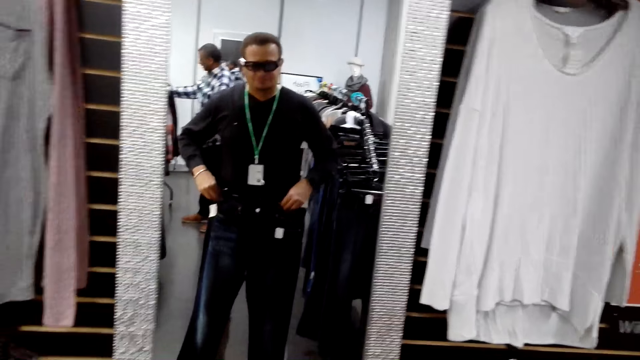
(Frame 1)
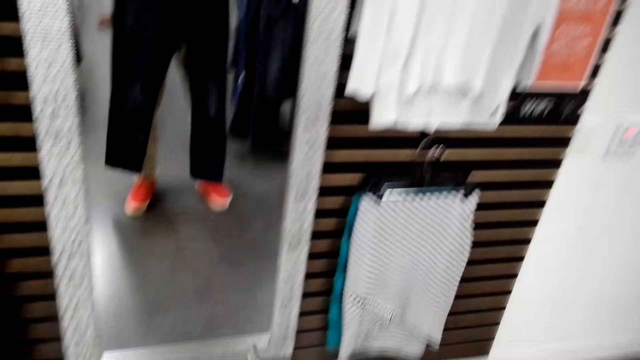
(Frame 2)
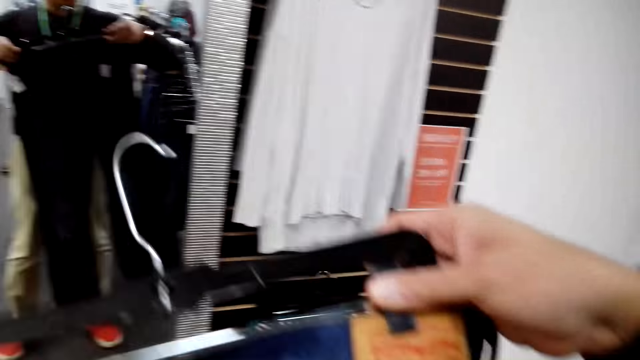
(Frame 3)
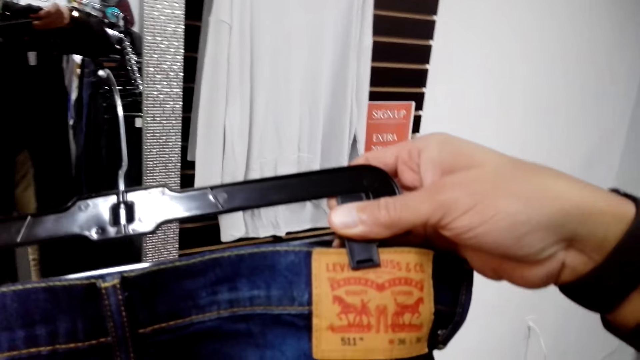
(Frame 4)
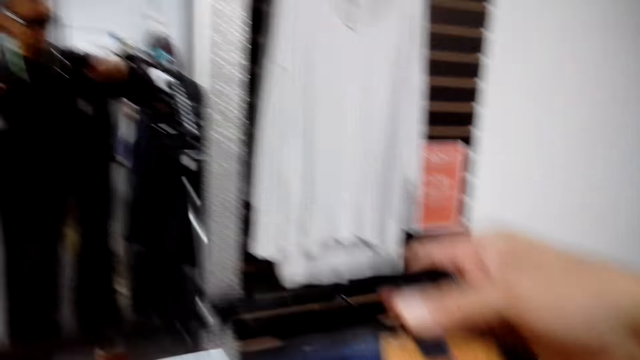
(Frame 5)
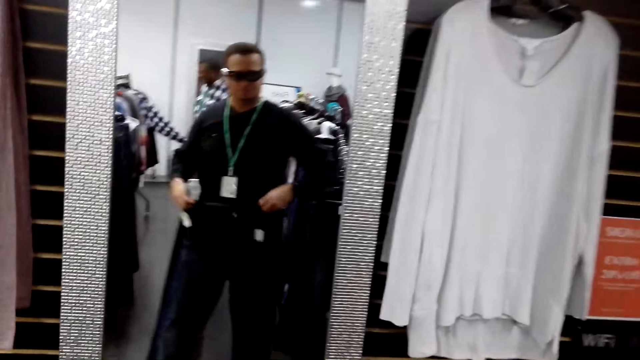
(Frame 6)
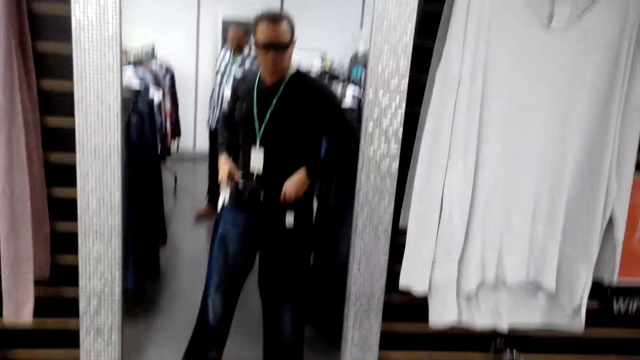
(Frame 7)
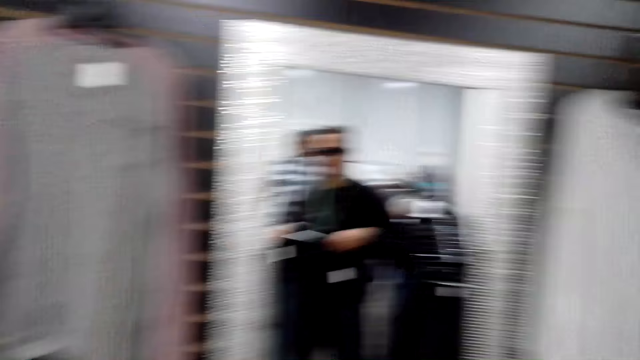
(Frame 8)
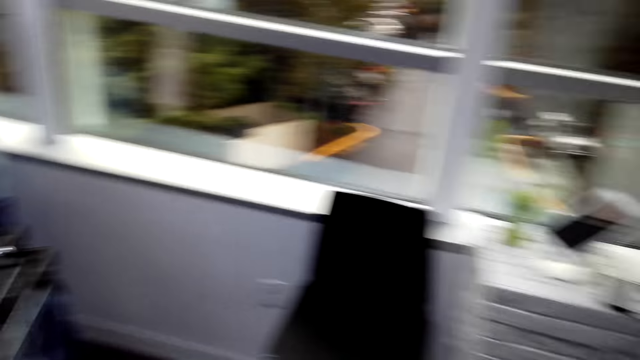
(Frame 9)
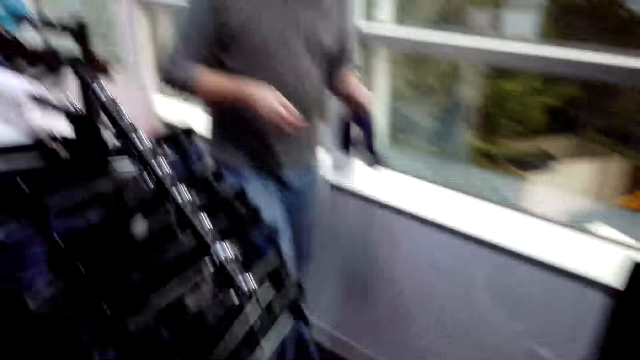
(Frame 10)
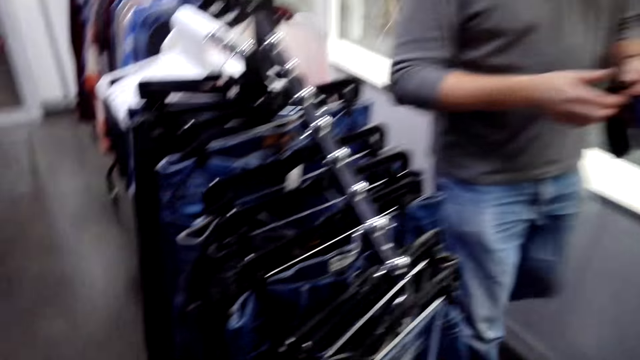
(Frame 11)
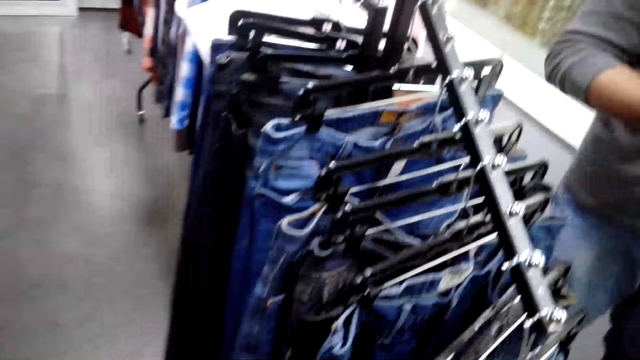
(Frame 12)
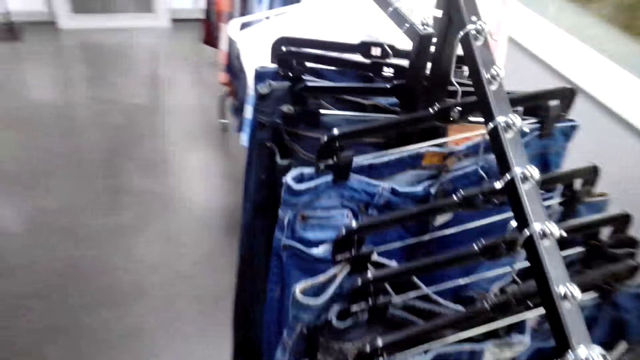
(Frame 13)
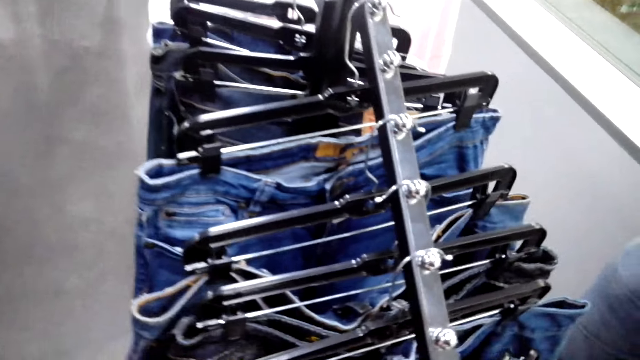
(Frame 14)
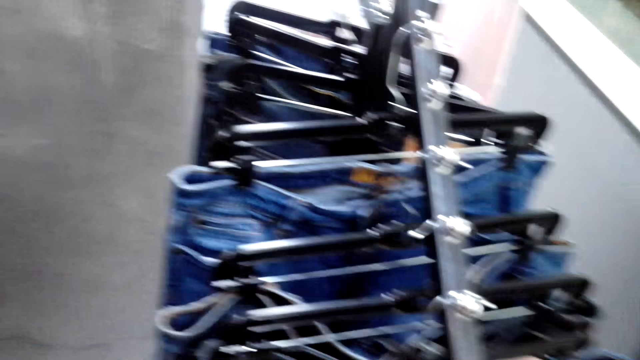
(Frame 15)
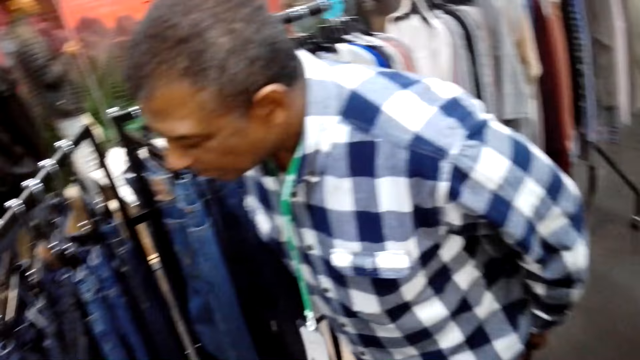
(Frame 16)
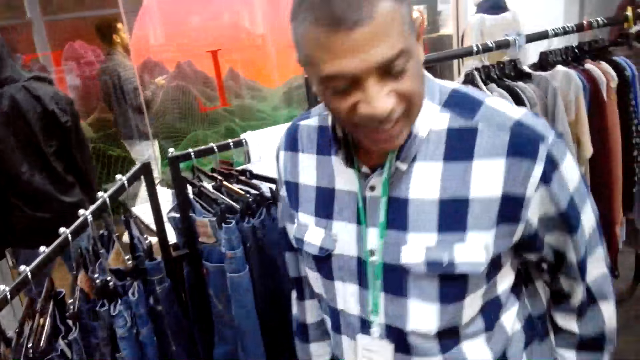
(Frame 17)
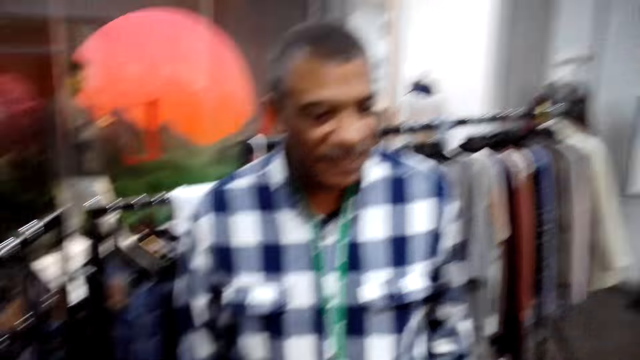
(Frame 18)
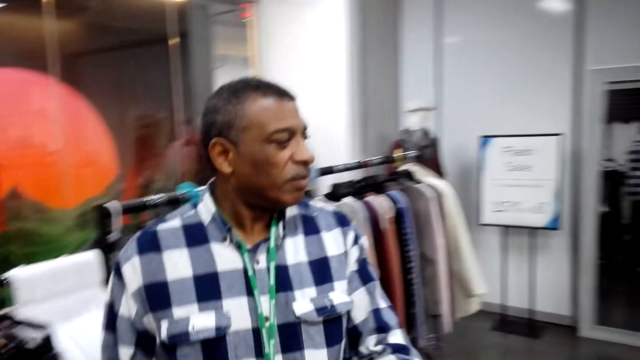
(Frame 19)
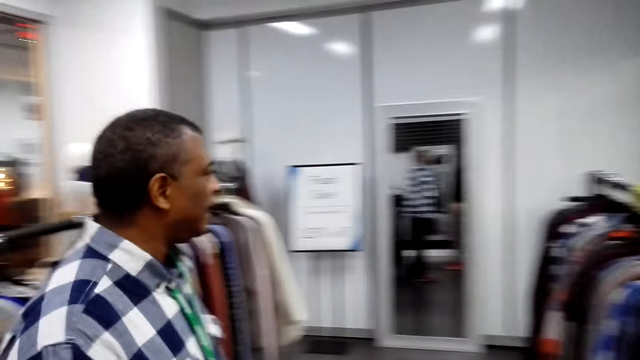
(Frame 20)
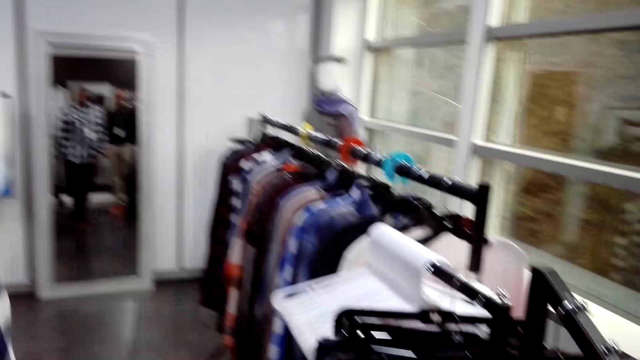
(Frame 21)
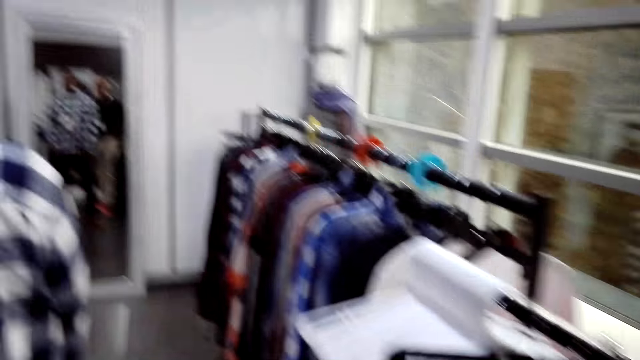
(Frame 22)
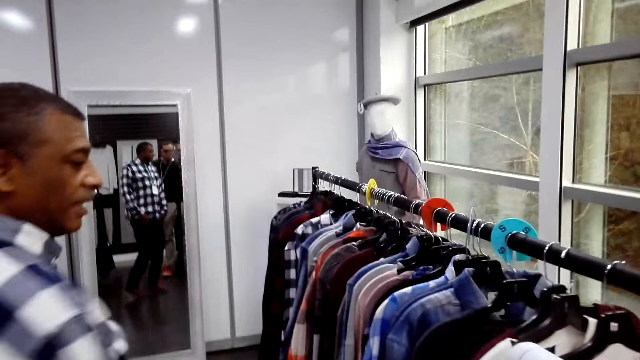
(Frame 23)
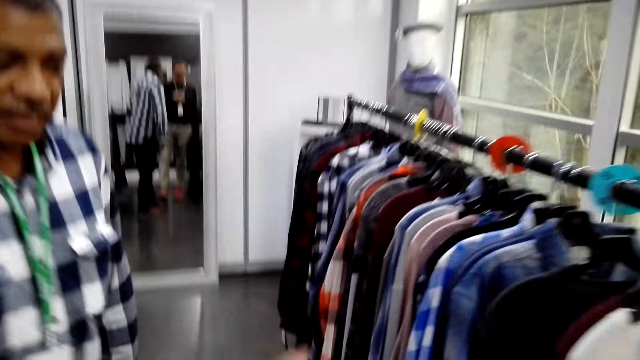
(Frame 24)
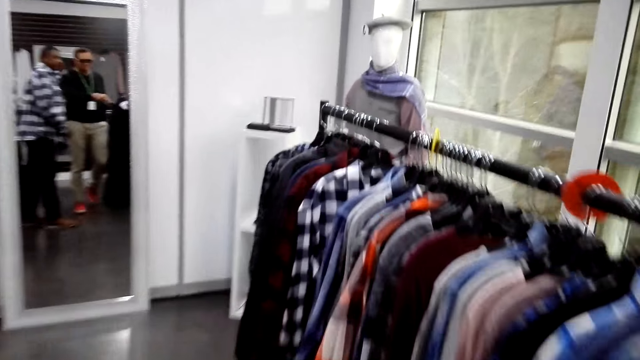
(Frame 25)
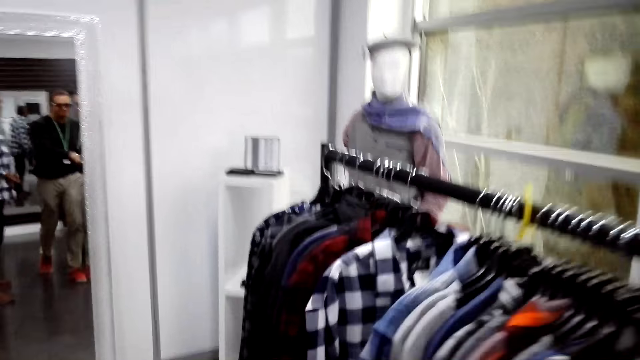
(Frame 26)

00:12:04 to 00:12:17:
The camera wearer tries on blue jeans while looking over himself in a mirror. He lifts the trouser. He turns to the other side. He looks at a man and walks behind the man.

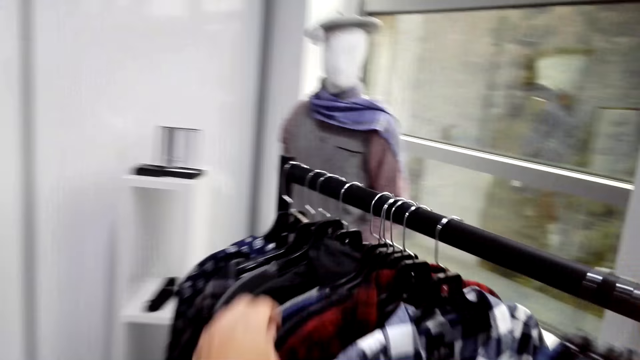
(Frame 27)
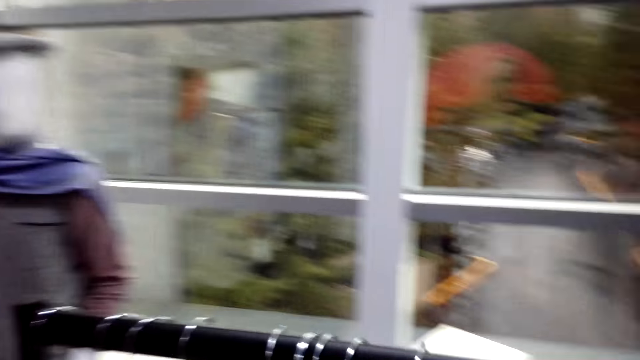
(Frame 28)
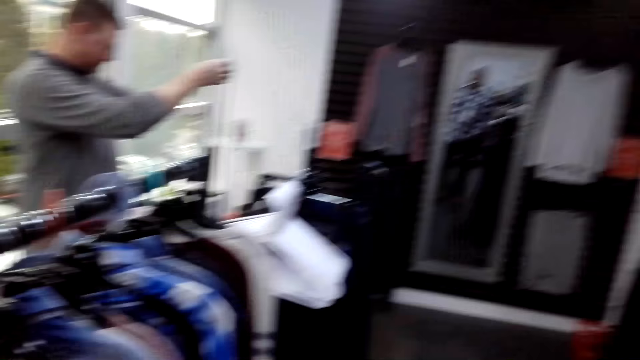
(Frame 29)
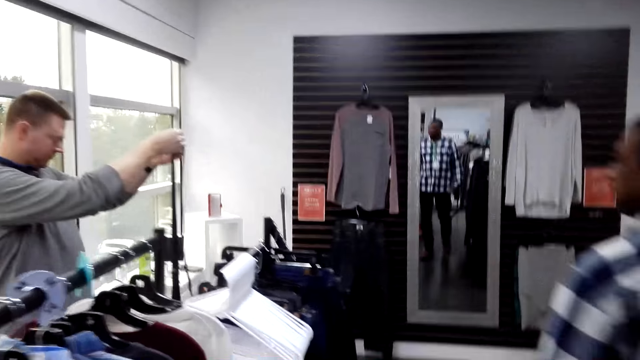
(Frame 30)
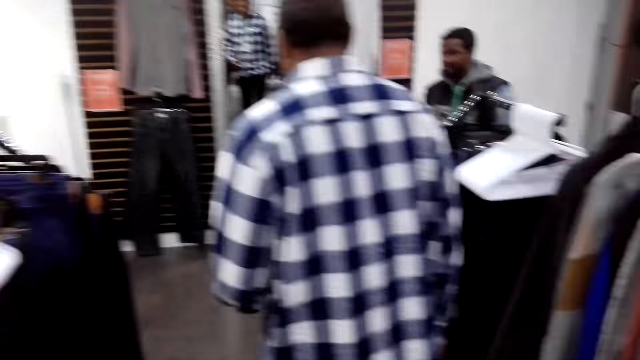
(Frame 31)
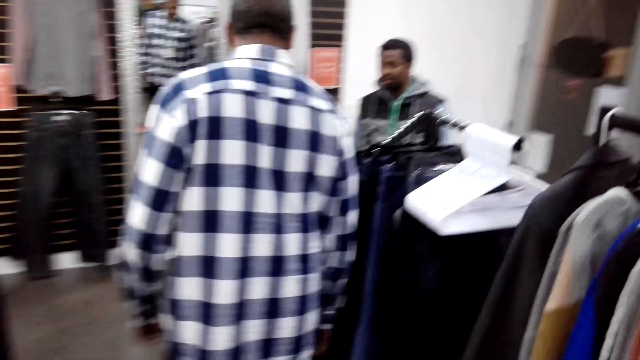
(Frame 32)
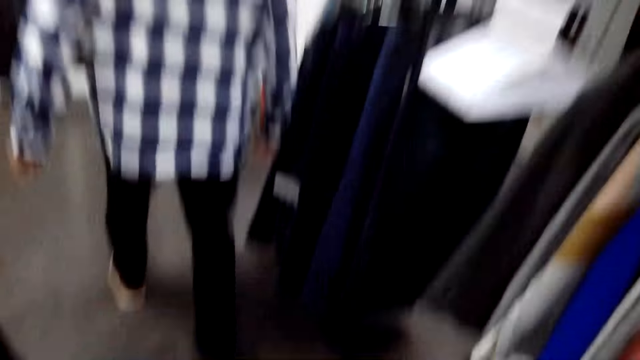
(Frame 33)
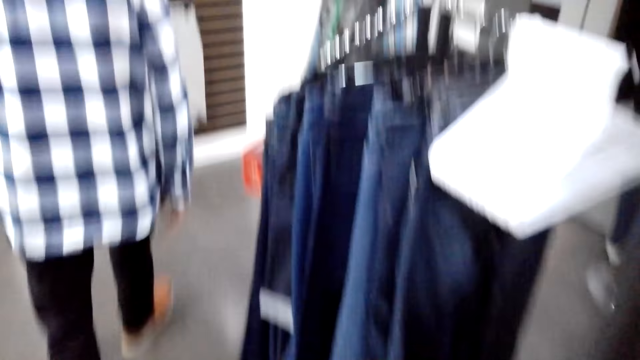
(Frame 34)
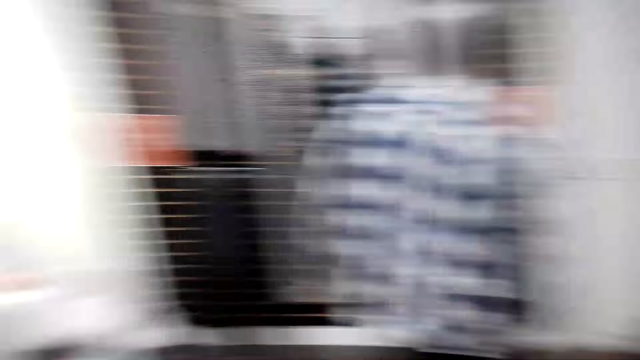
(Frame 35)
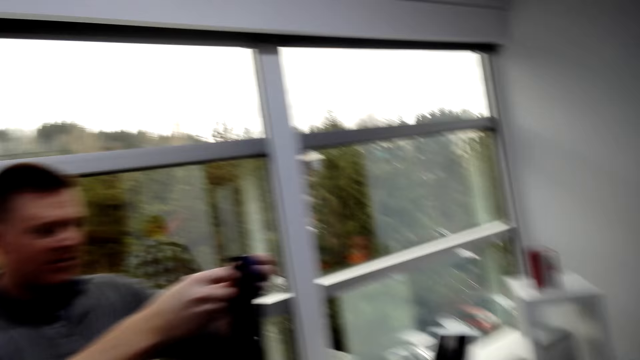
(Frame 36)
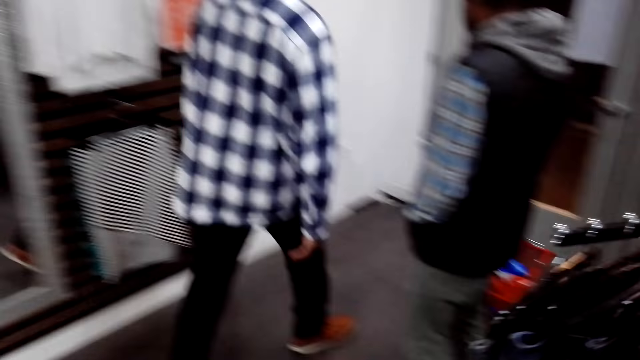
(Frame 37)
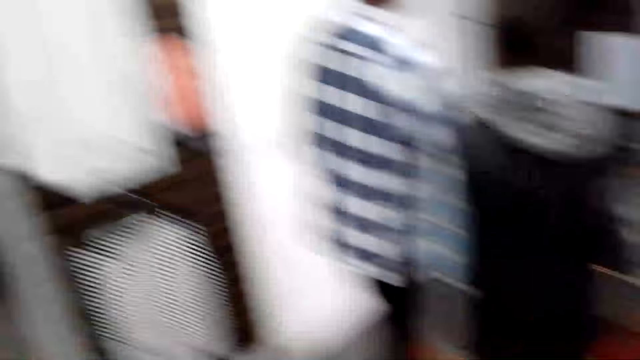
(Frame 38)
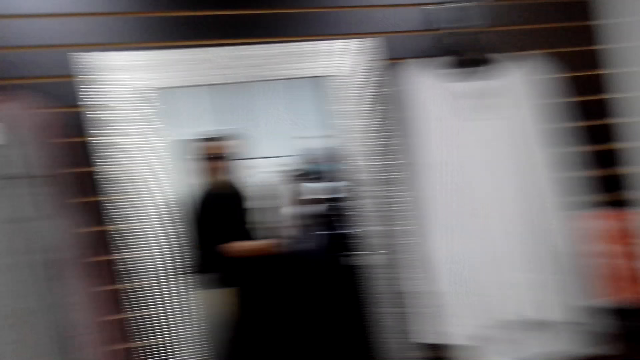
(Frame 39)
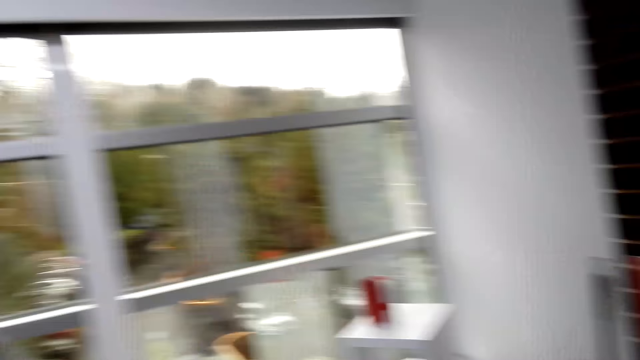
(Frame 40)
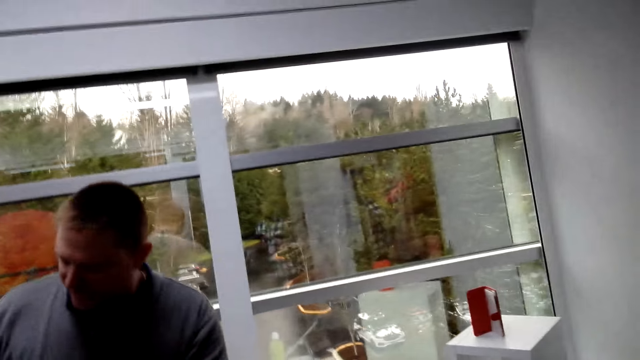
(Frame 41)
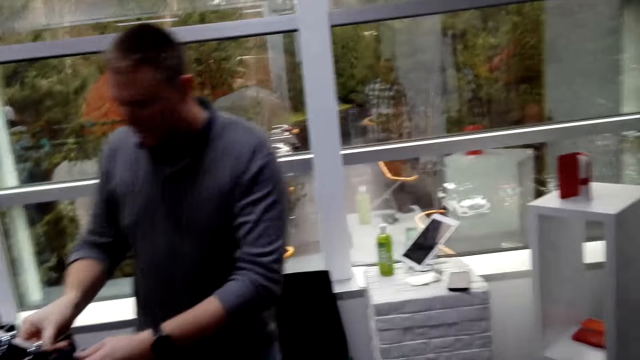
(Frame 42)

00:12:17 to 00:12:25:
The camera wearer picks up the jacket. They look at a man.
